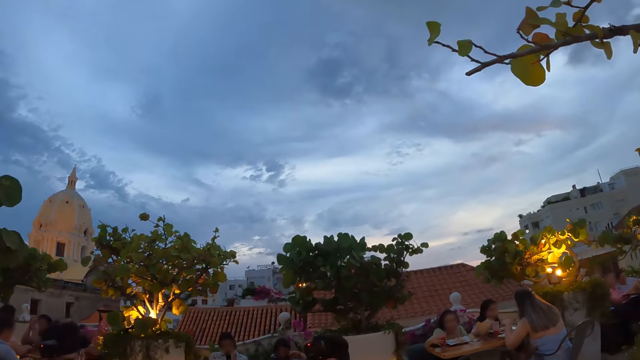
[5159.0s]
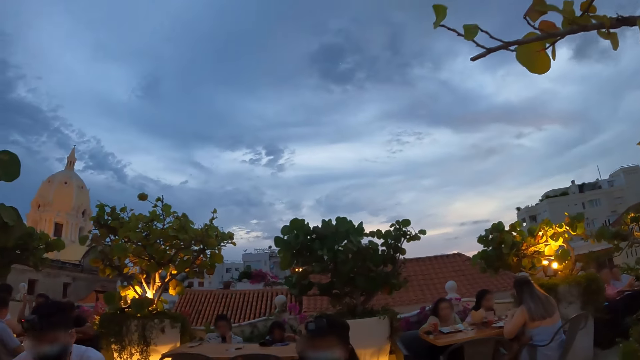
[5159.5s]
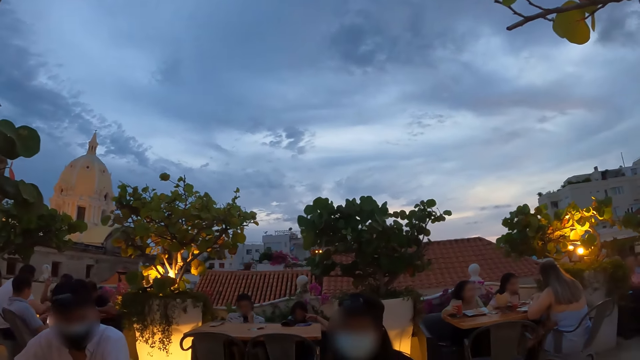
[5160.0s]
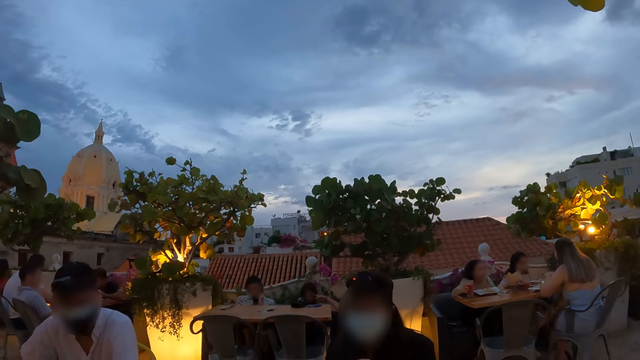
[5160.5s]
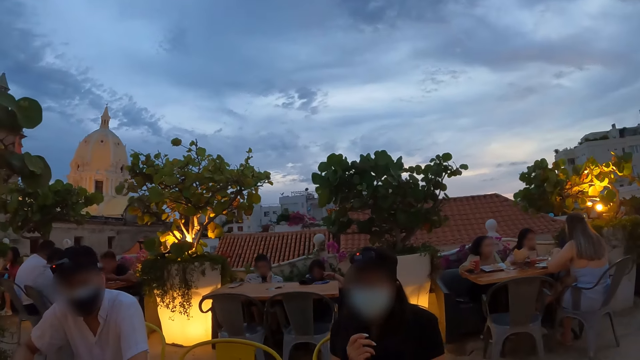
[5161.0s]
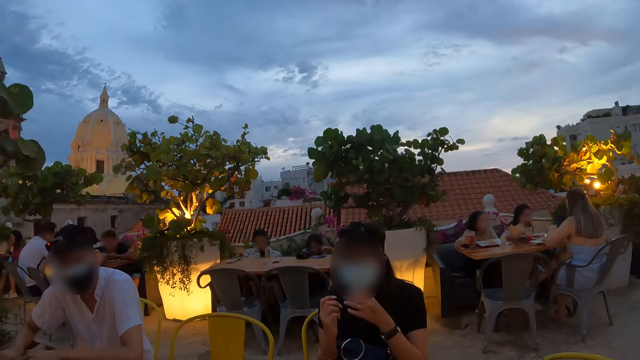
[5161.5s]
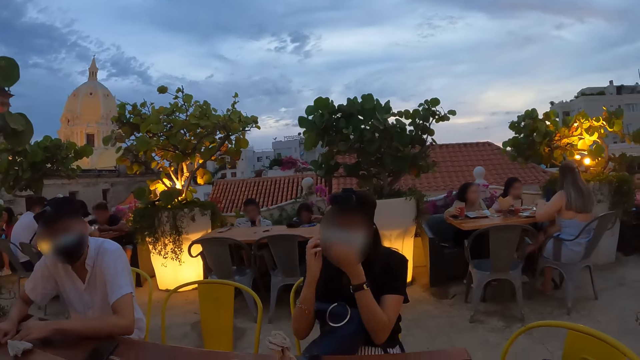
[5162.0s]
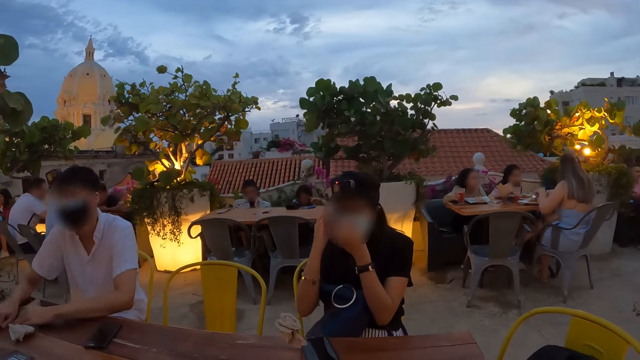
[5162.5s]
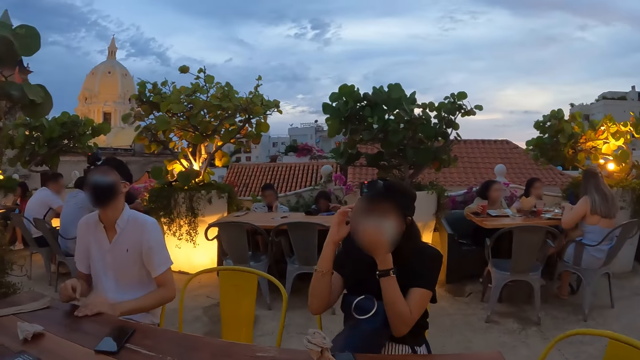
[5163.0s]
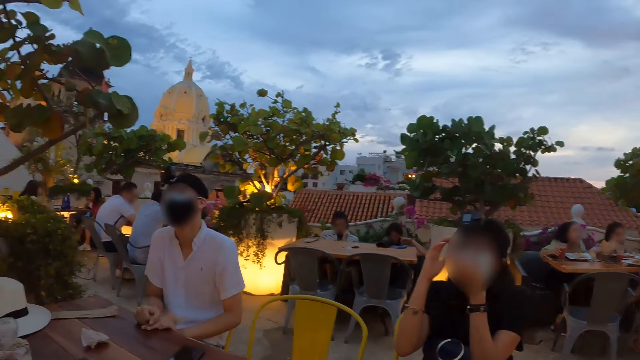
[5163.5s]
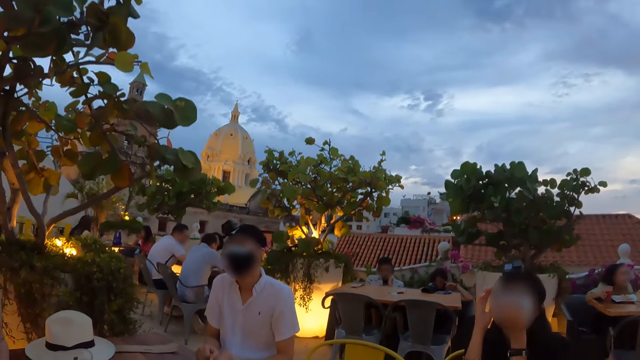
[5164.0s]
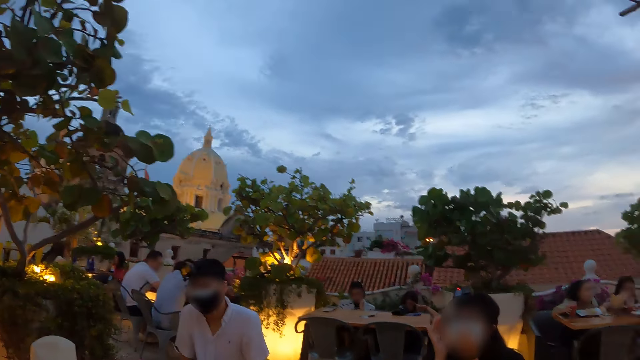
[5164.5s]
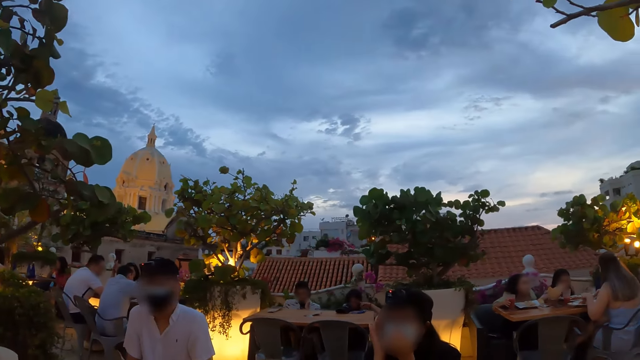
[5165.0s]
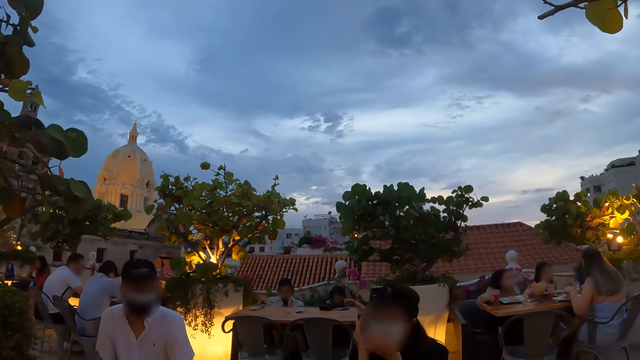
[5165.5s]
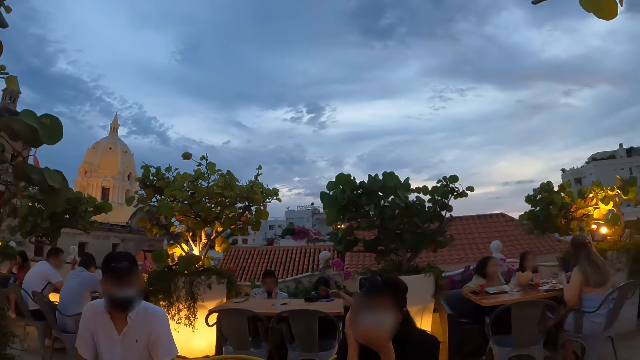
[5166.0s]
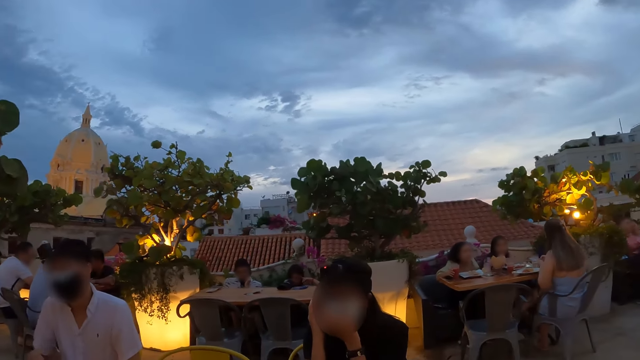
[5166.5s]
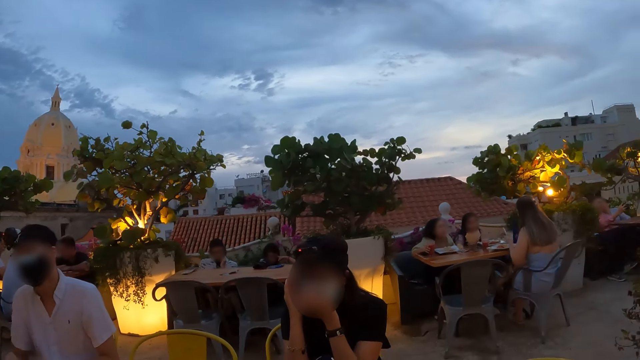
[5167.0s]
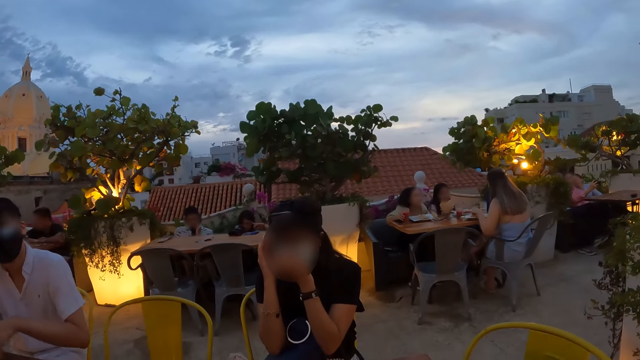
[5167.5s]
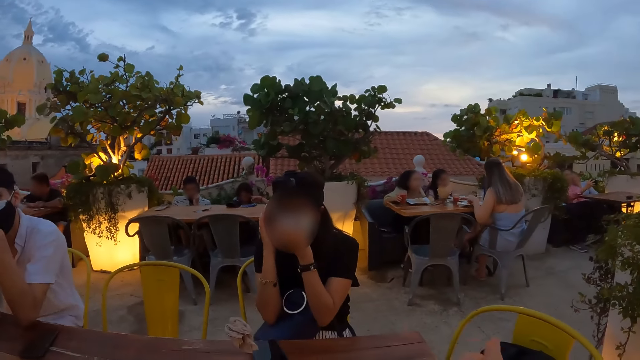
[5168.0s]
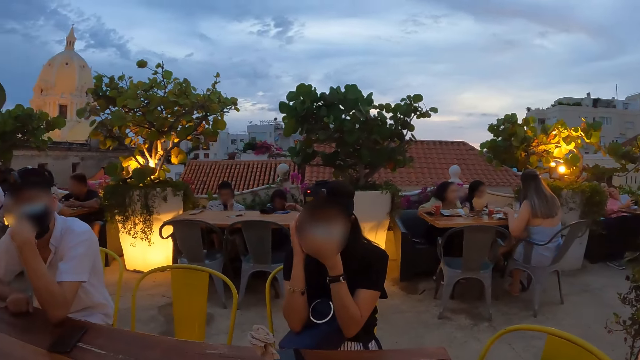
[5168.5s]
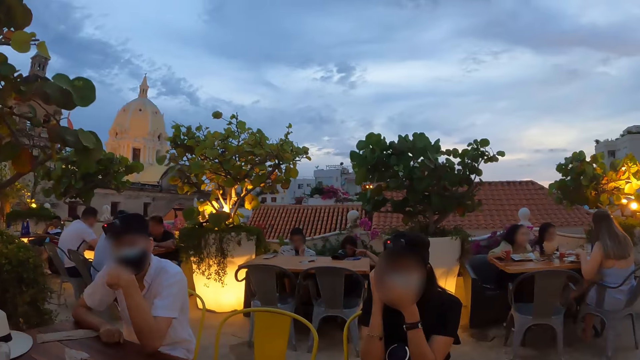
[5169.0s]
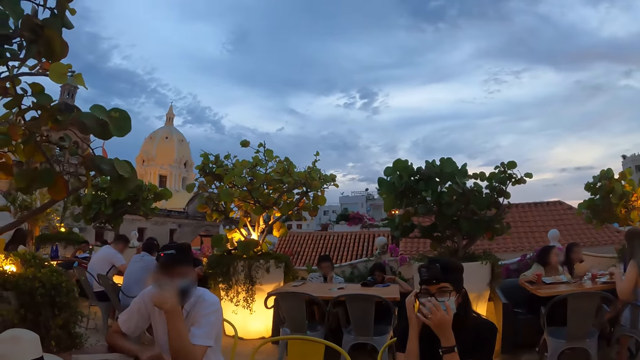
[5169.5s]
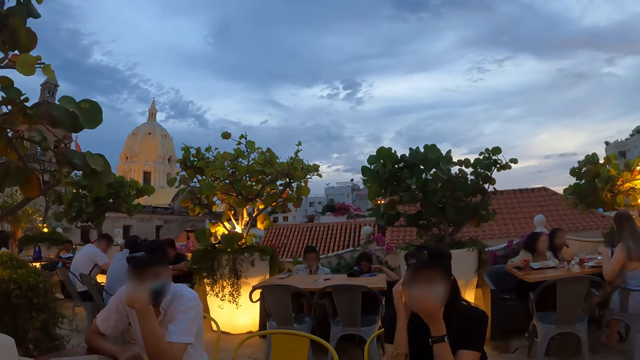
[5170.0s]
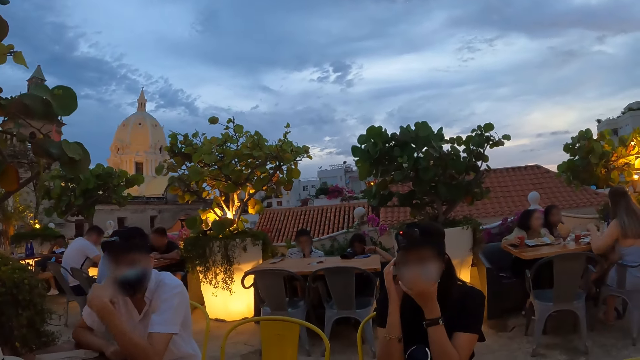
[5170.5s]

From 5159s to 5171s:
The woman adjusts a face mask on her face with both hands.

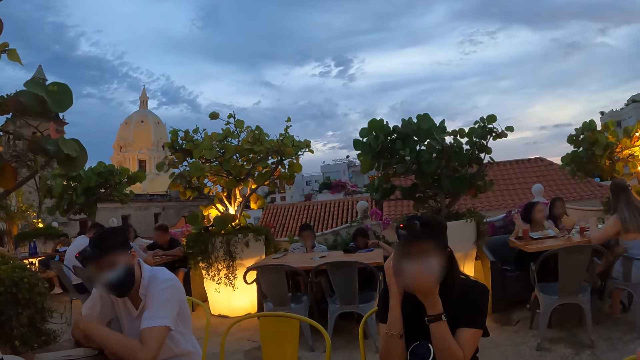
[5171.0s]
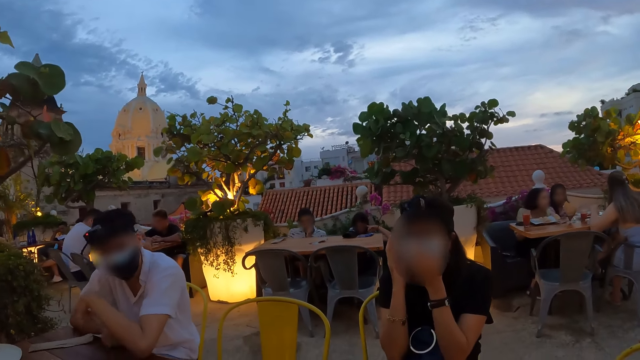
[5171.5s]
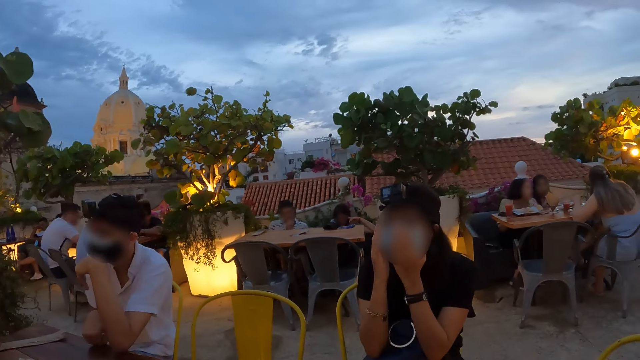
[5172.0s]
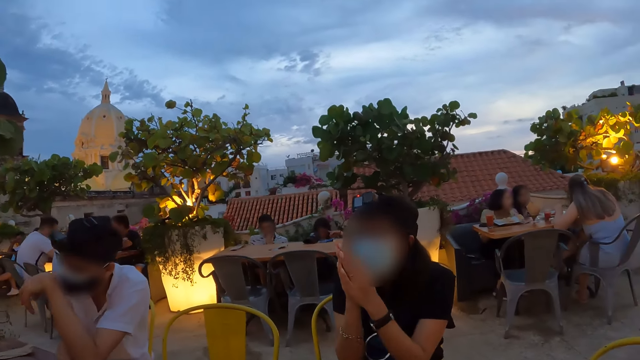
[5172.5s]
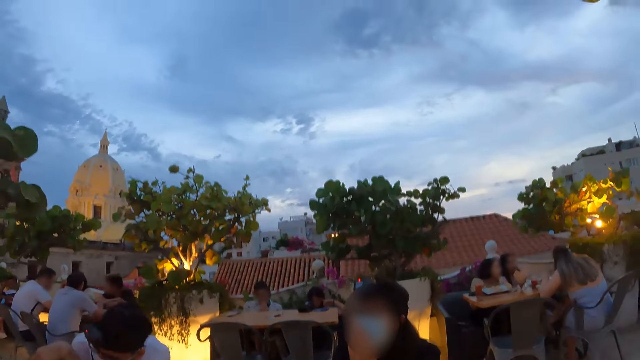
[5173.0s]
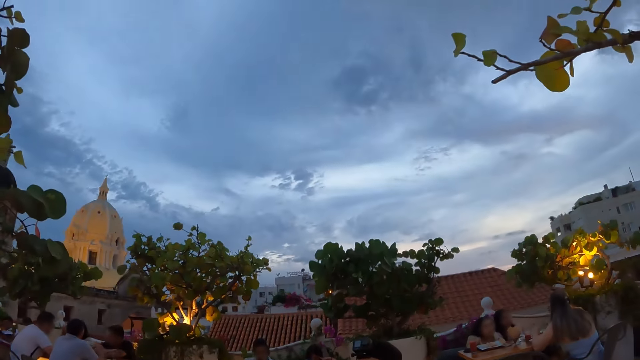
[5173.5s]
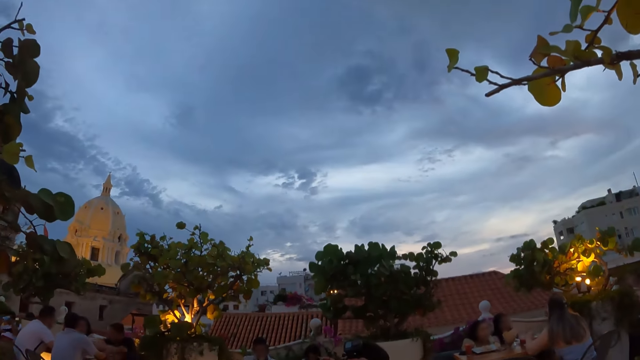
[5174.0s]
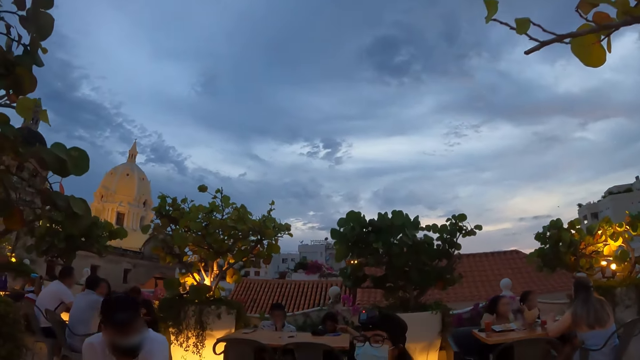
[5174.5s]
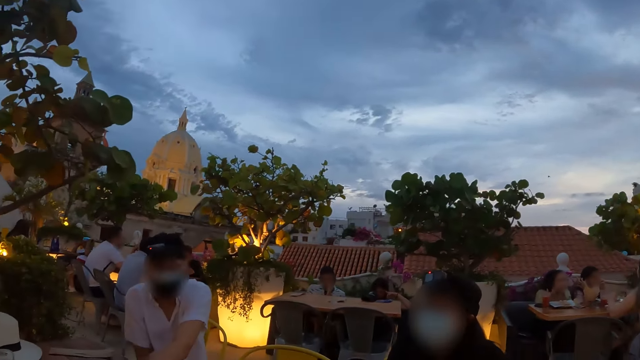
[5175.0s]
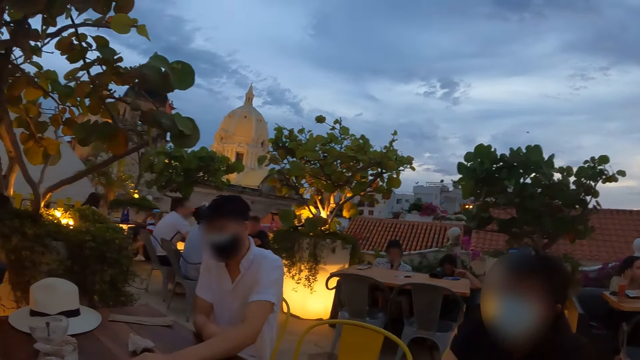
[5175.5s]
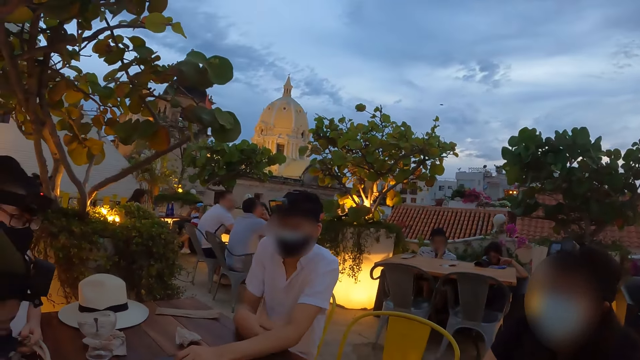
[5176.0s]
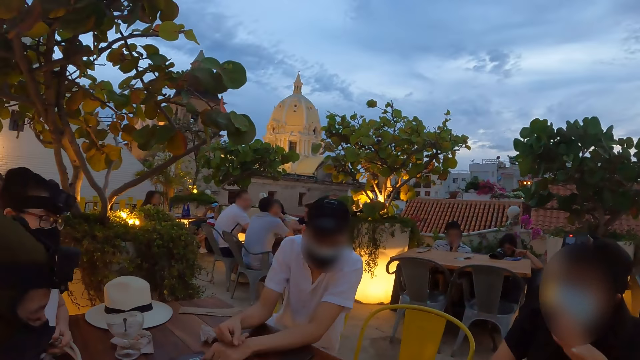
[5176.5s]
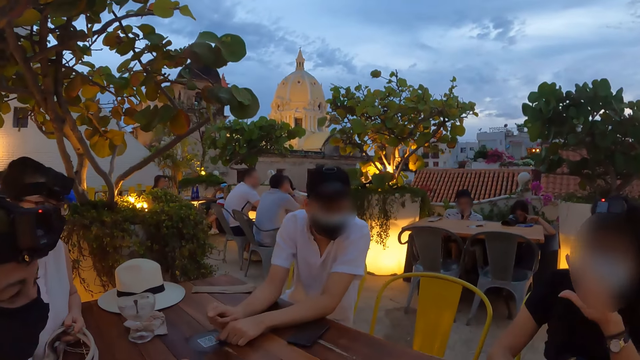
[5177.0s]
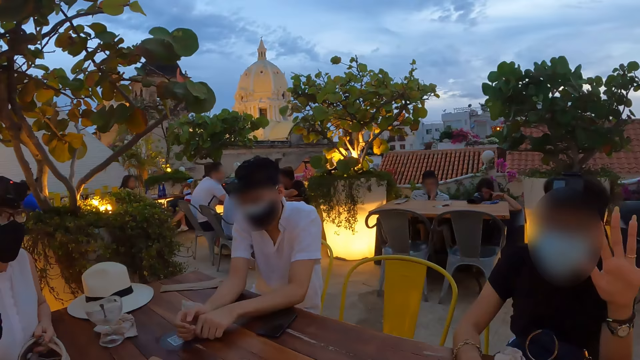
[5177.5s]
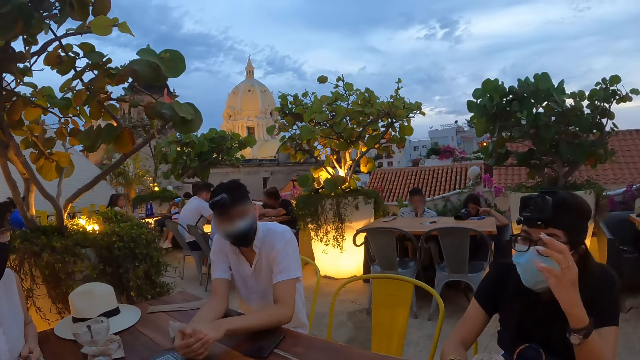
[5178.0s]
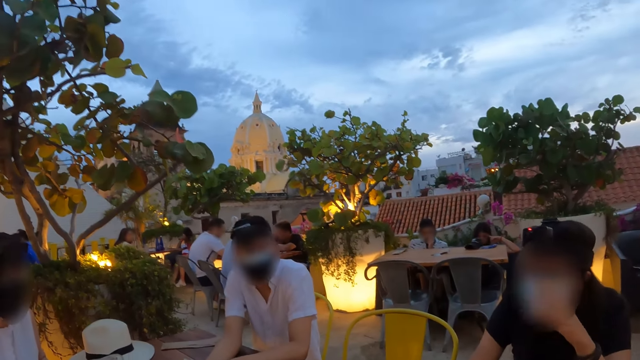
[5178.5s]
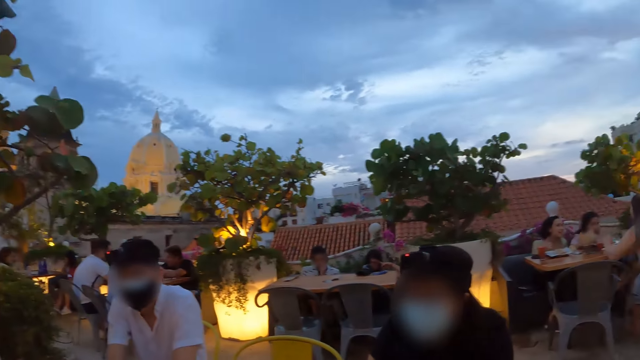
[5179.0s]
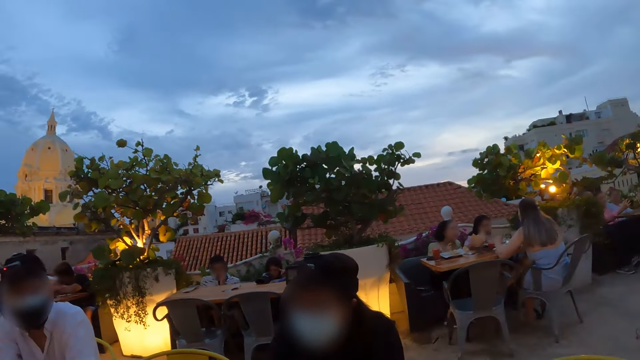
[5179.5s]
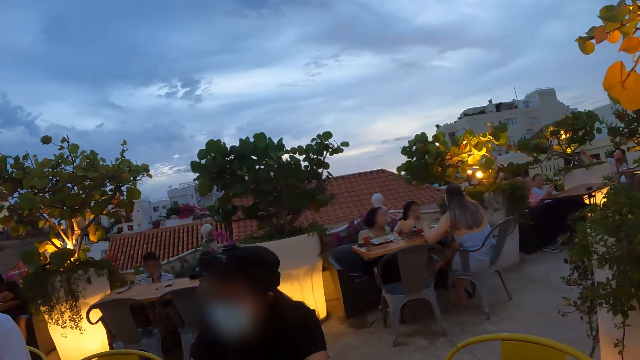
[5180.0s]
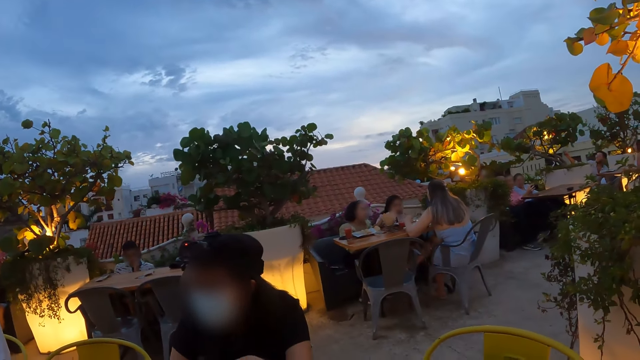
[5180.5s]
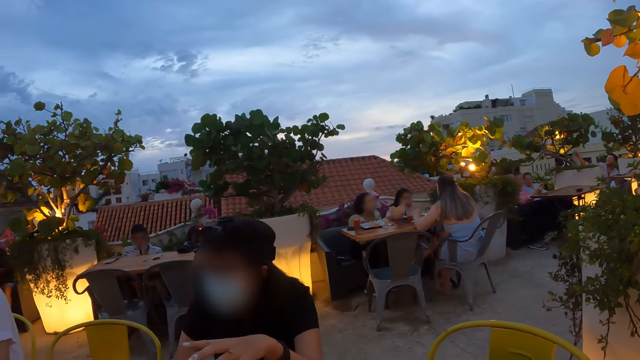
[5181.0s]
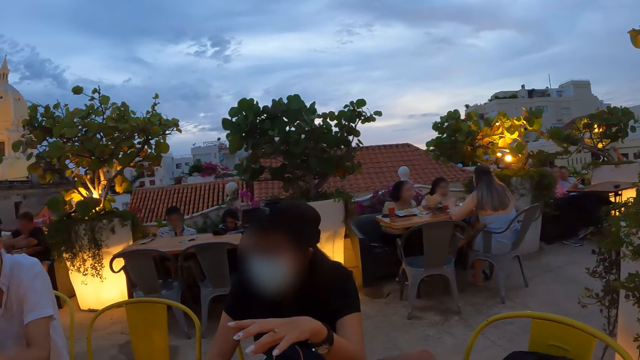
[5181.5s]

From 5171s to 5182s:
The woman plays with a flower with her right hand.
